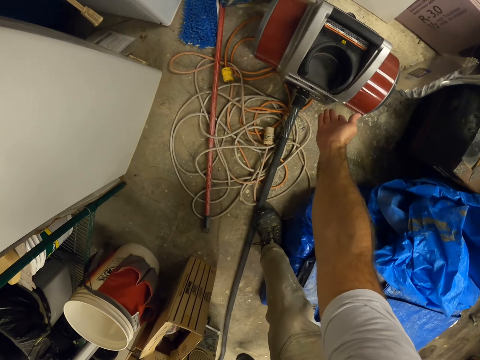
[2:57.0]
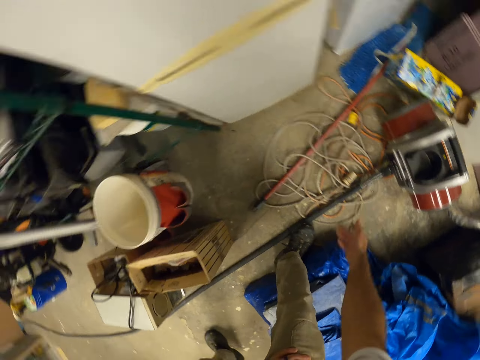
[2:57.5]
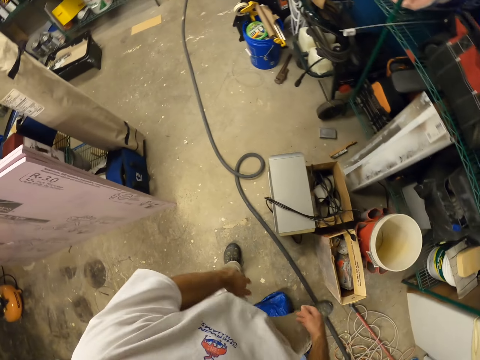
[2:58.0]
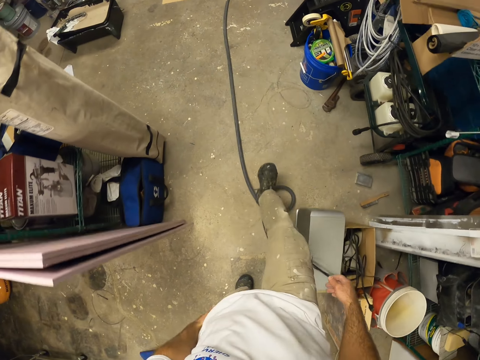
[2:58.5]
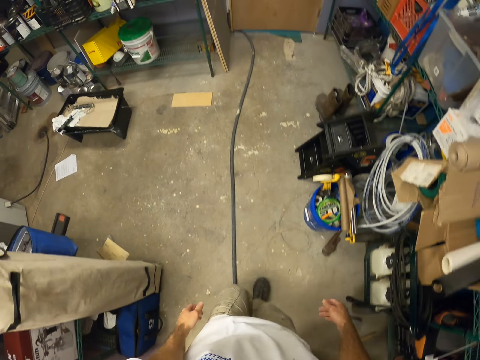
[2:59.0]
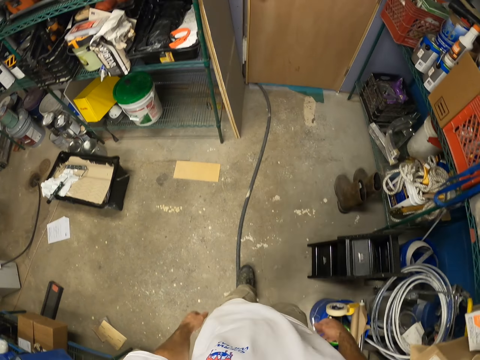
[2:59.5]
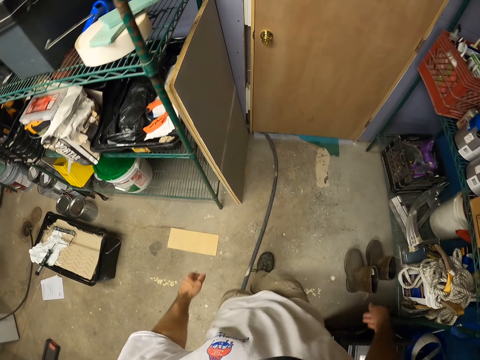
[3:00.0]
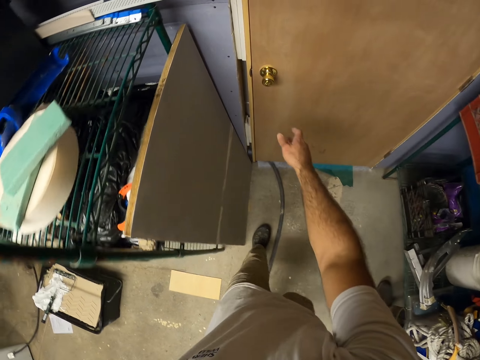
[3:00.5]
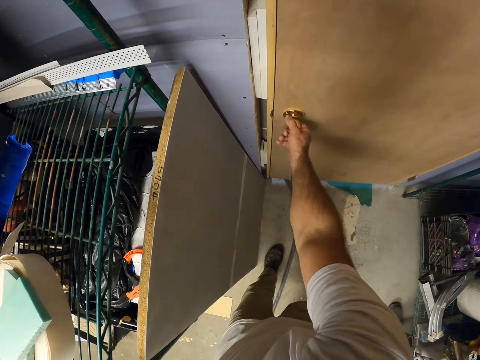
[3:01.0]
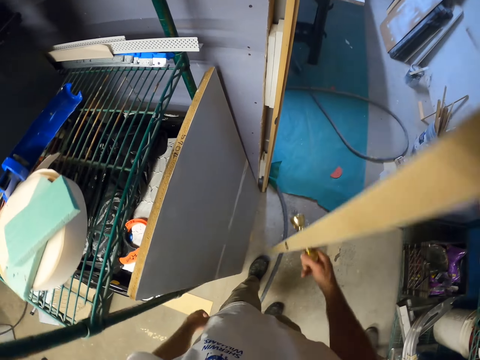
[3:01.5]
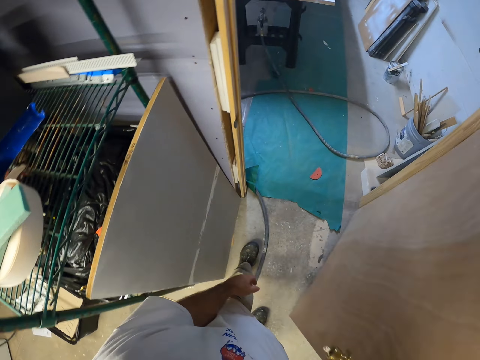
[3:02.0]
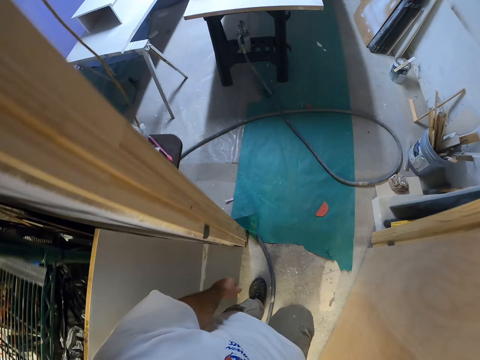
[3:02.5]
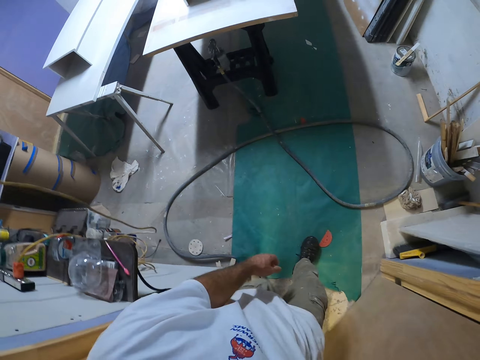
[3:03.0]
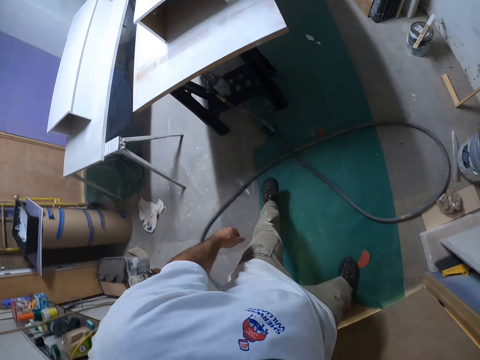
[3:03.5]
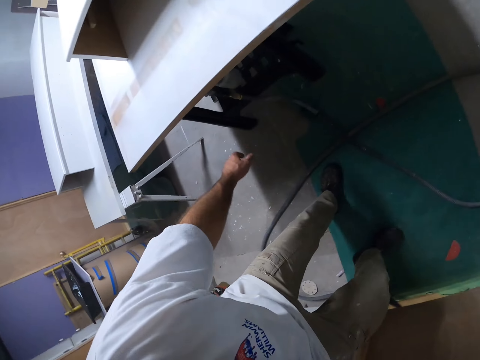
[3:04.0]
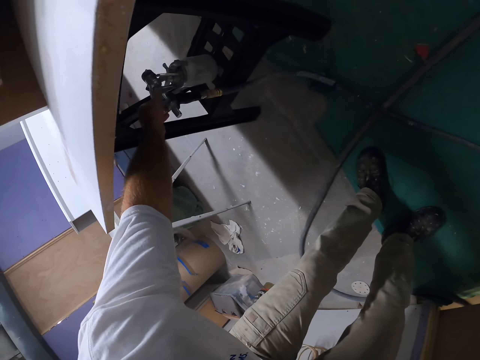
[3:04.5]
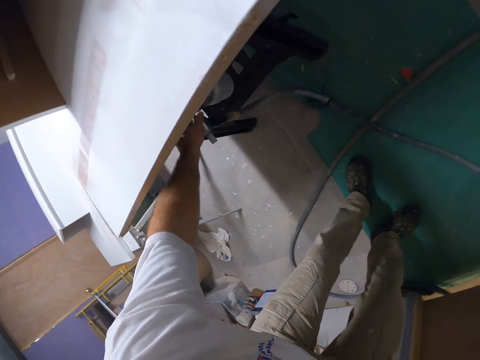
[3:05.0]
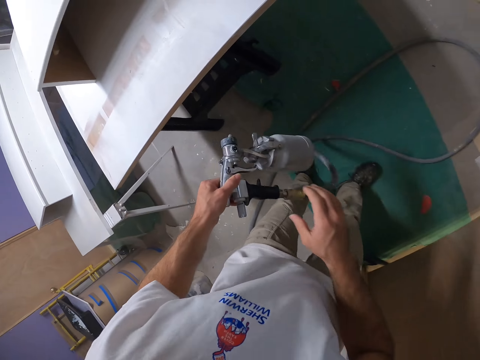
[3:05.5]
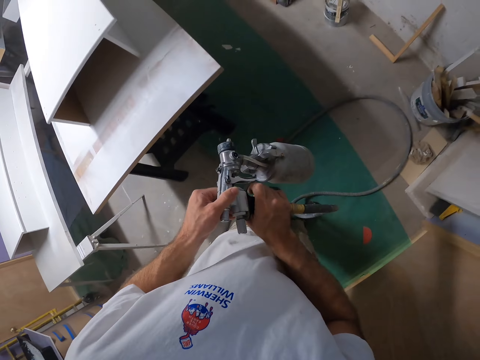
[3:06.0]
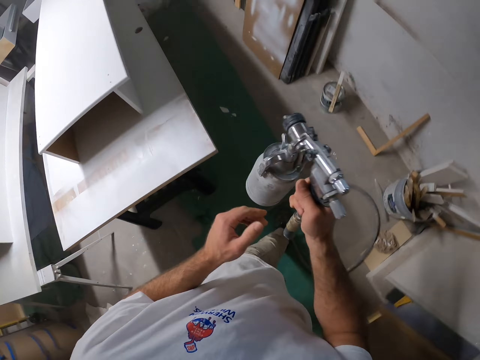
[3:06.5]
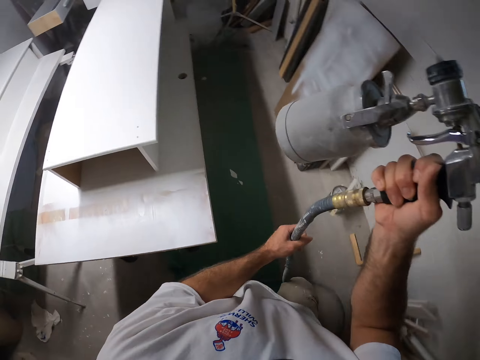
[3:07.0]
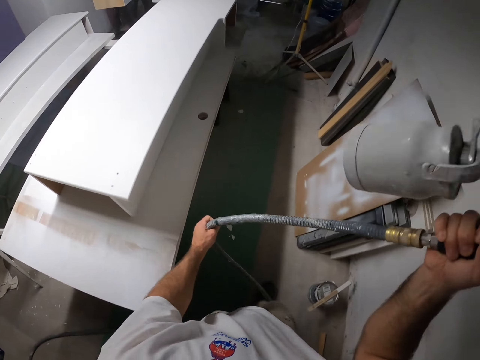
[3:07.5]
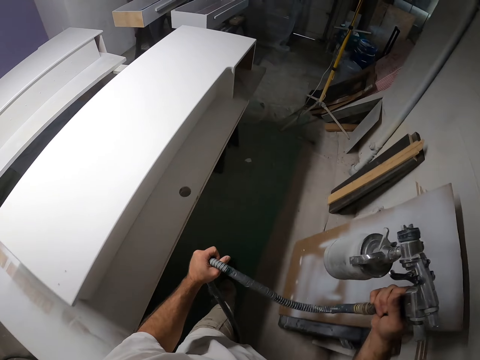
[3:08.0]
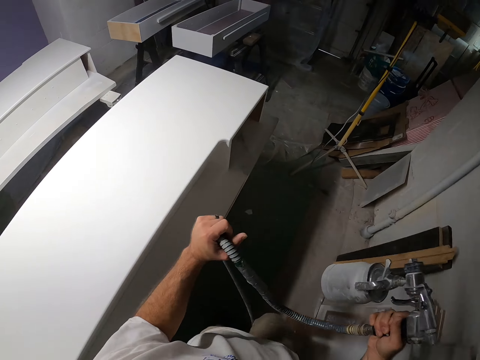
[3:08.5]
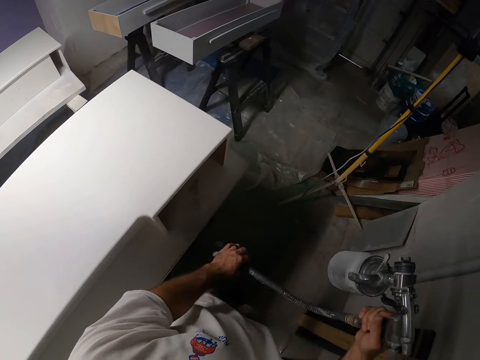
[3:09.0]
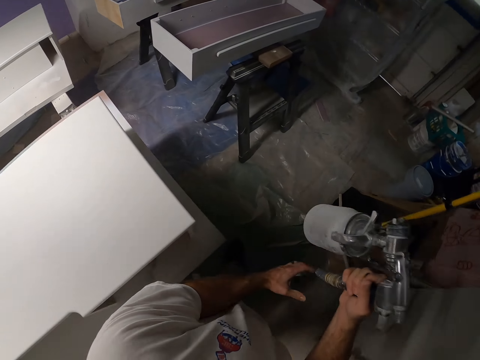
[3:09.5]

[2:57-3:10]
The camera wearer switches on the paint sprayer machine with his right hand. He walks around. He opens the door with his right hand. He walks around. He closes the door with his right hand. He picks up the paint sprayer or spray gun from the stand under the table with his left hand. He holds the paint sprayer with both hands. He holds the paint sprayer with his right hand. He holds the hose of the paint sprayer with his left hand. He adjusts the pipe.

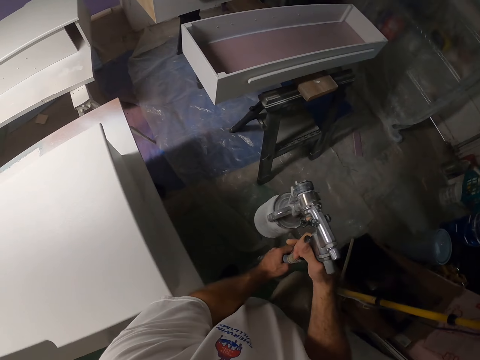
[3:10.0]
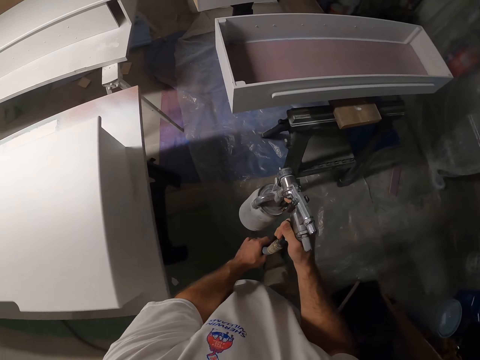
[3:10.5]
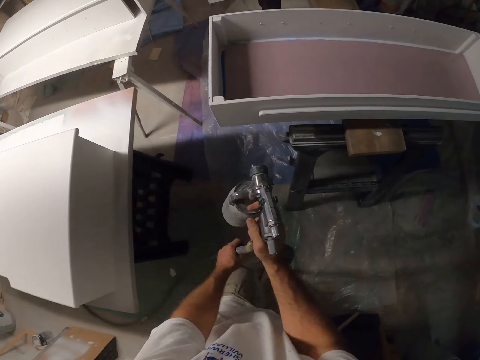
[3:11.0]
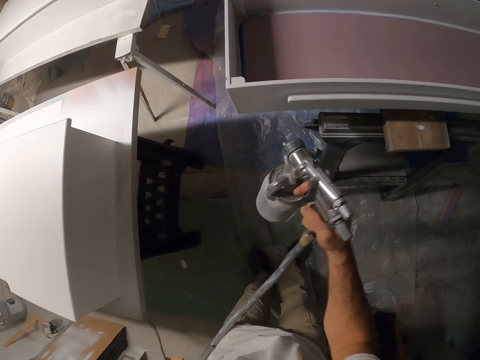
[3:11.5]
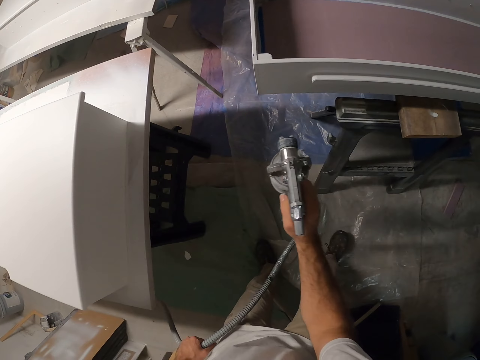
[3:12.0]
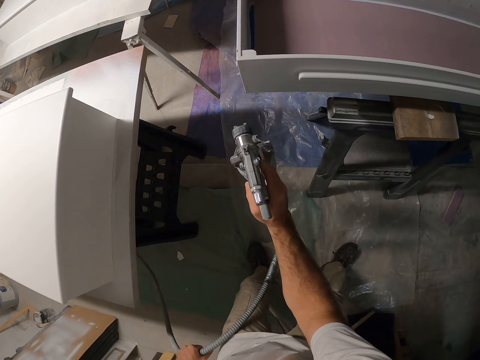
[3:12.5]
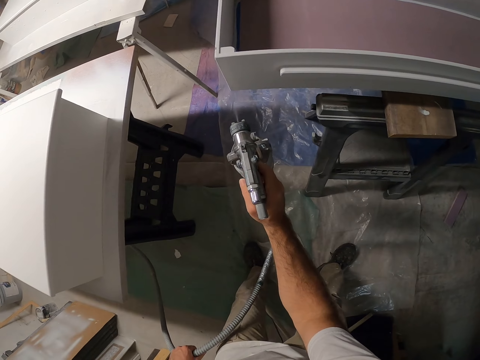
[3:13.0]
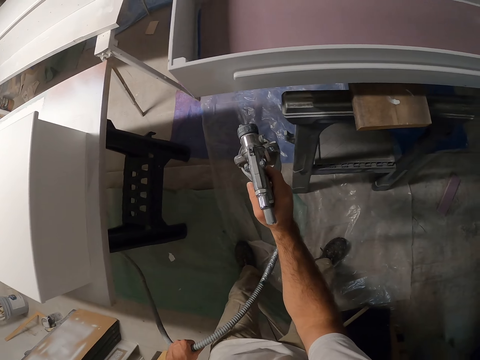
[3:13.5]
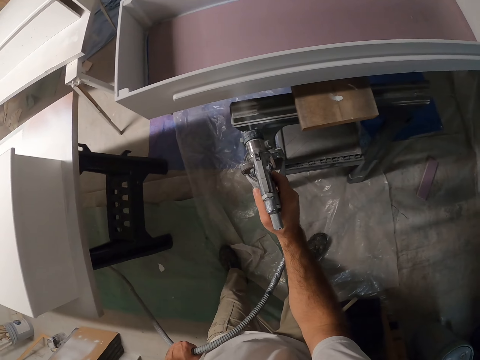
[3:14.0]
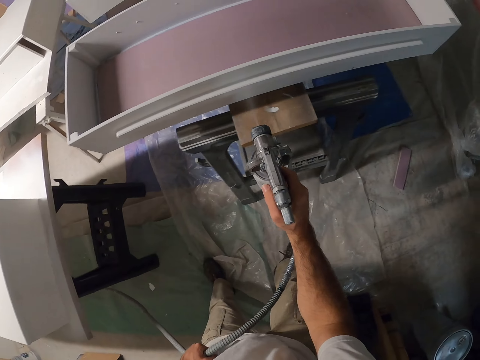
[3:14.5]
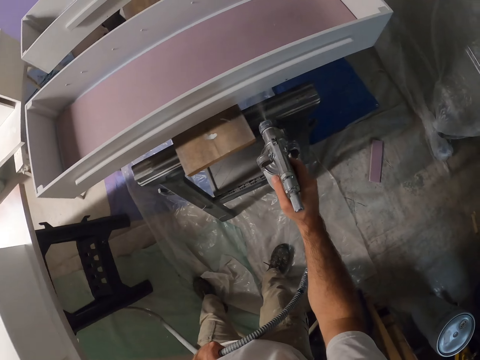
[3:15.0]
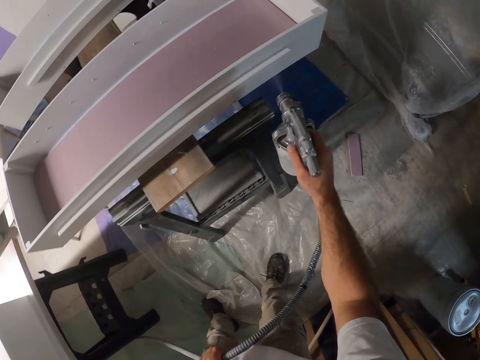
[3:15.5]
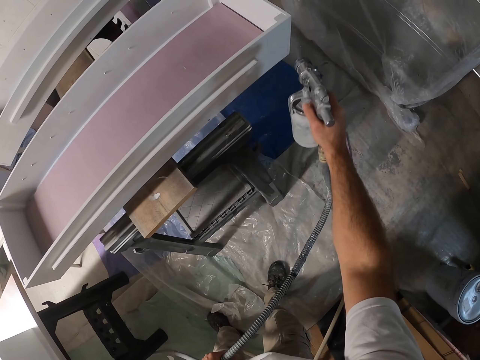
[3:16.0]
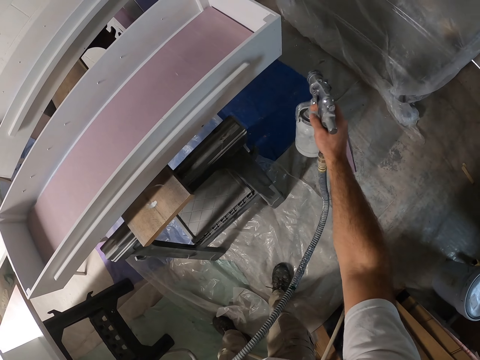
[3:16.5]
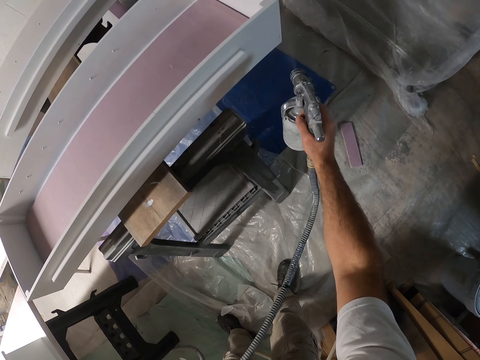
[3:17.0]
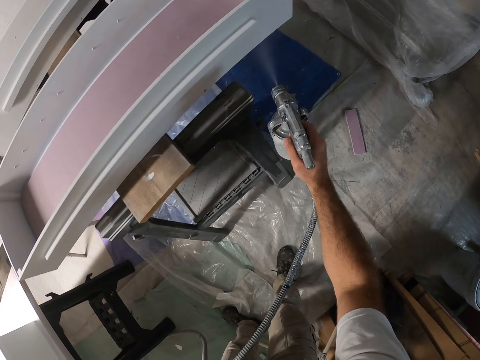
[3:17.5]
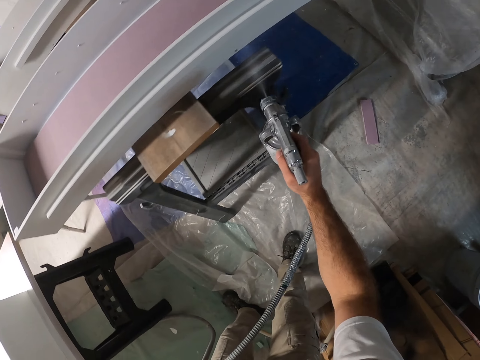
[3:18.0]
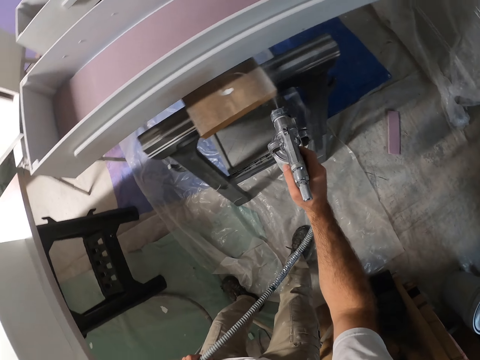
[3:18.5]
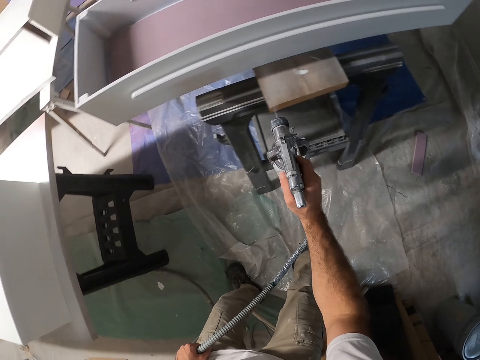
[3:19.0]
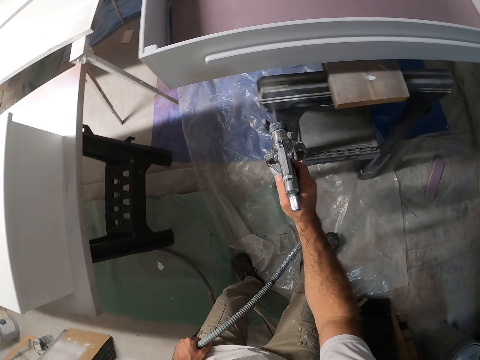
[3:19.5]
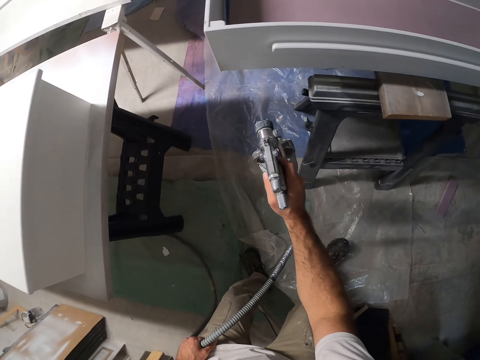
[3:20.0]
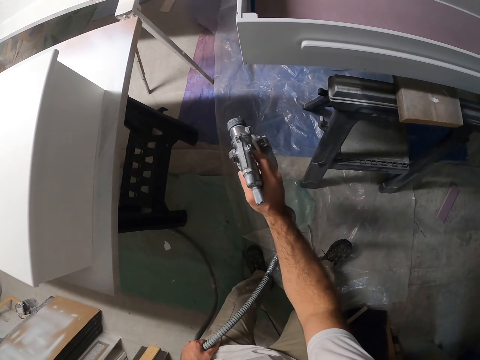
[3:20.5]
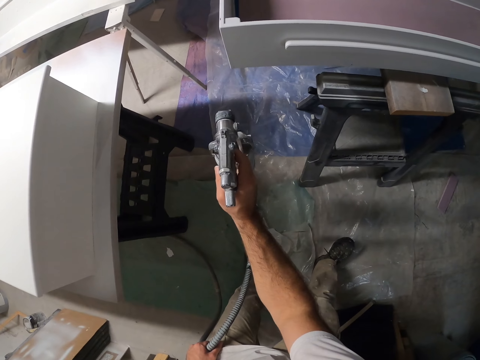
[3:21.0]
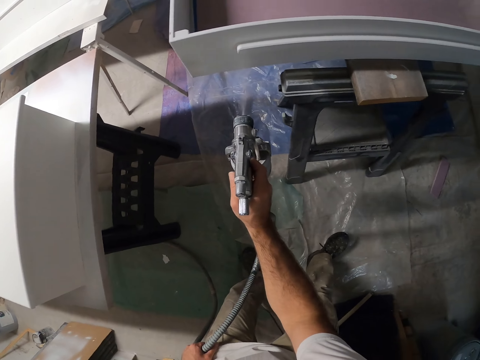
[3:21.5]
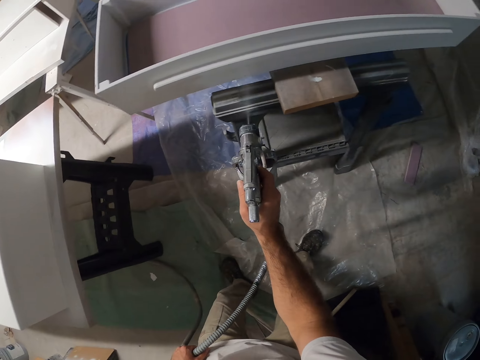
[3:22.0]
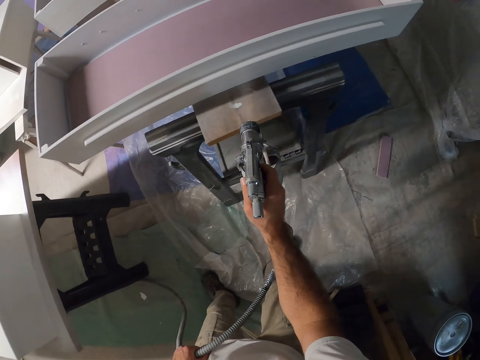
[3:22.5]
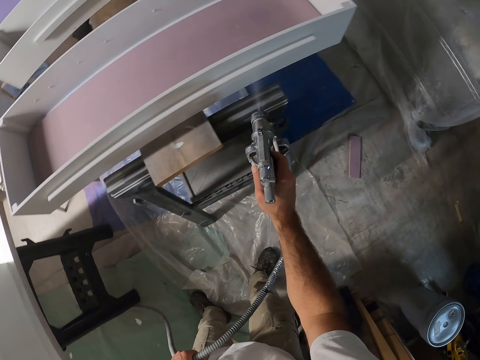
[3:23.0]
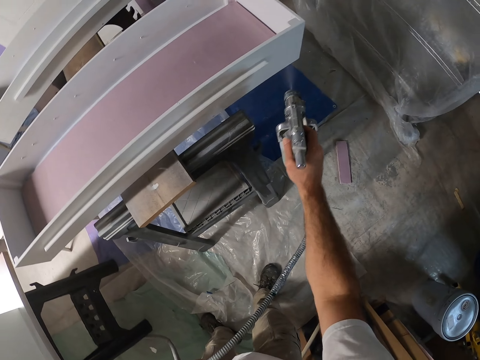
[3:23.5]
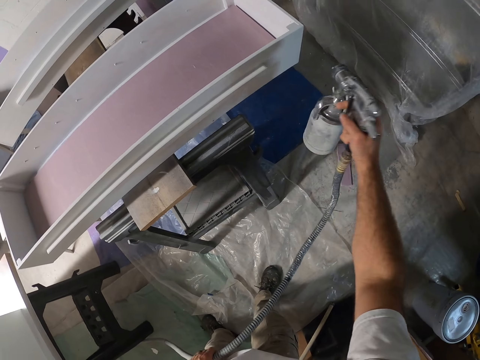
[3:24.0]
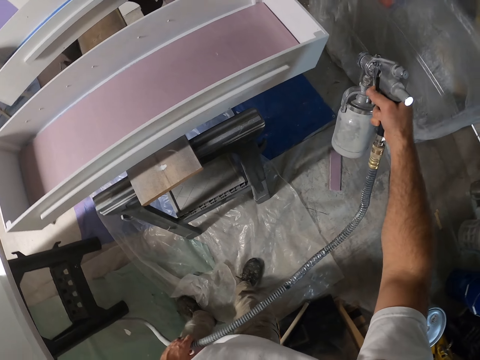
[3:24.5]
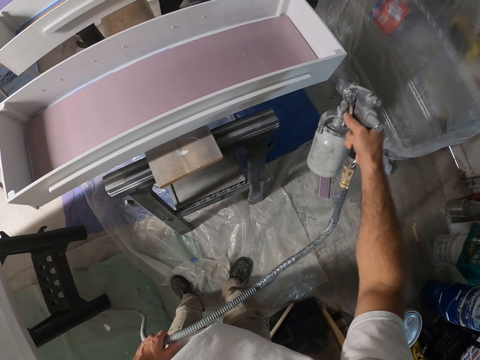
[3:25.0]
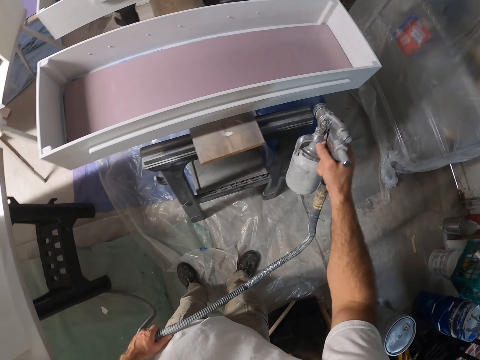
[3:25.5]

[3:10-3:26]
The camera wearer sprays the box with the paint sprayer with his right hand.
